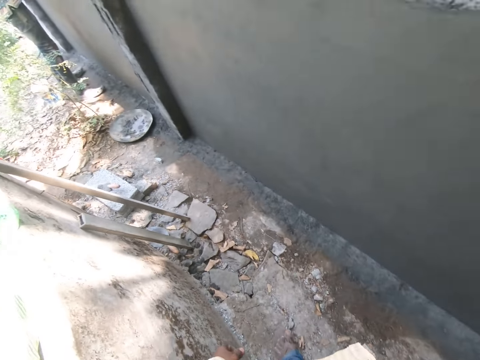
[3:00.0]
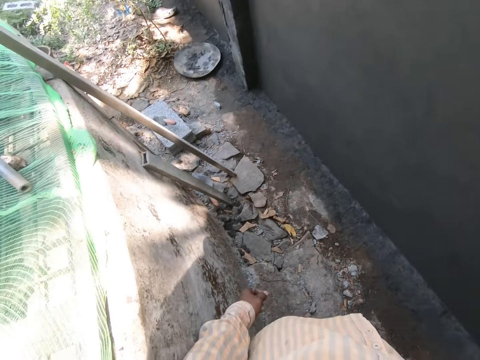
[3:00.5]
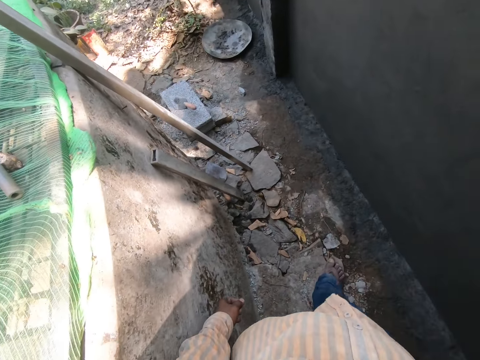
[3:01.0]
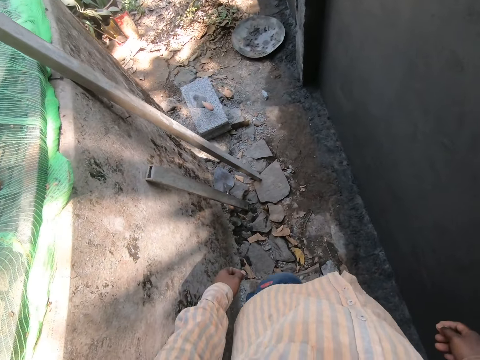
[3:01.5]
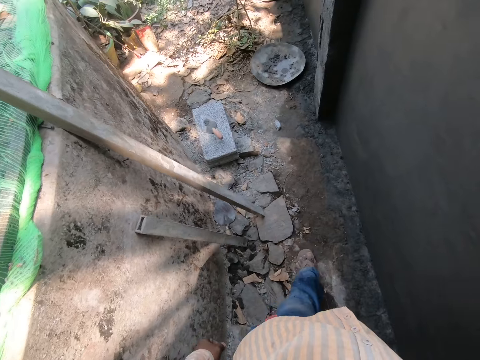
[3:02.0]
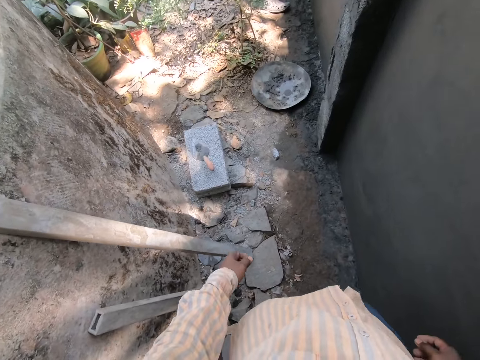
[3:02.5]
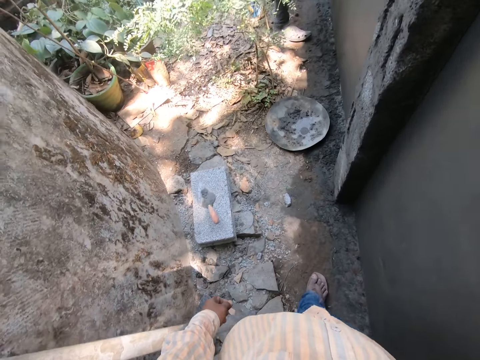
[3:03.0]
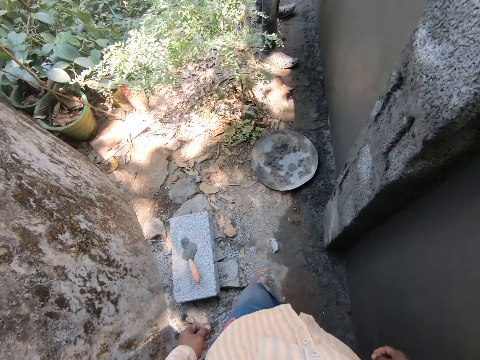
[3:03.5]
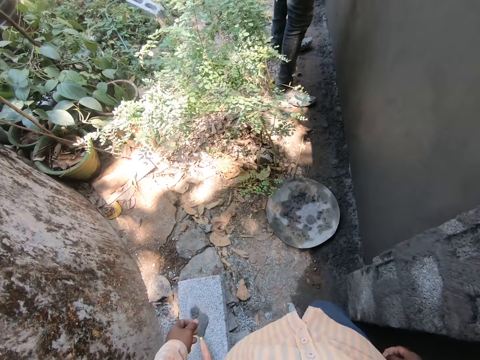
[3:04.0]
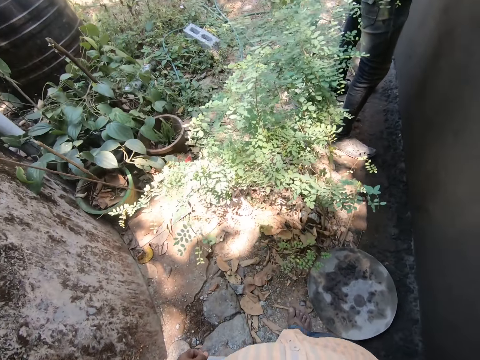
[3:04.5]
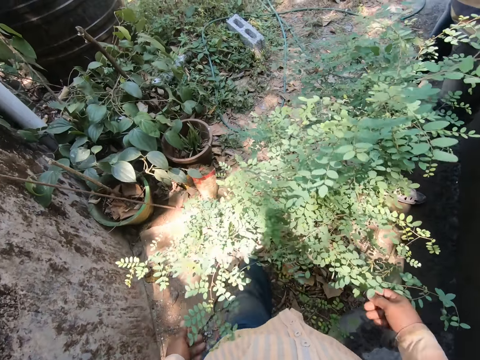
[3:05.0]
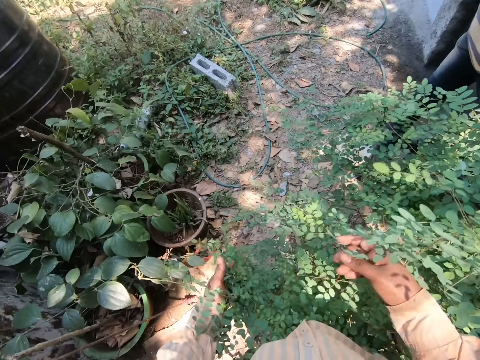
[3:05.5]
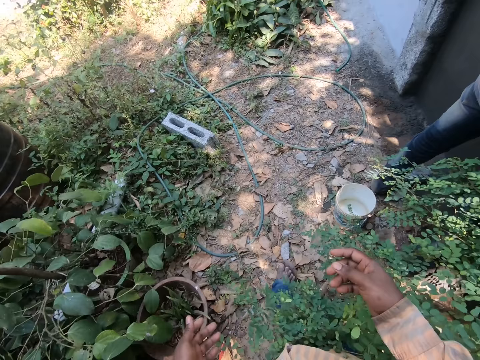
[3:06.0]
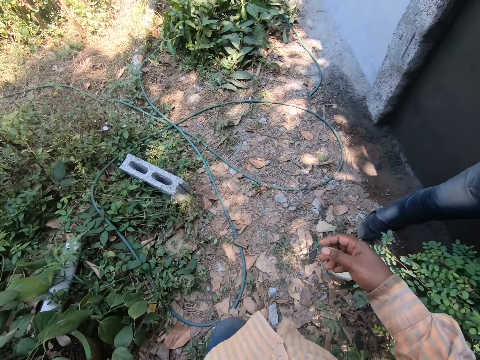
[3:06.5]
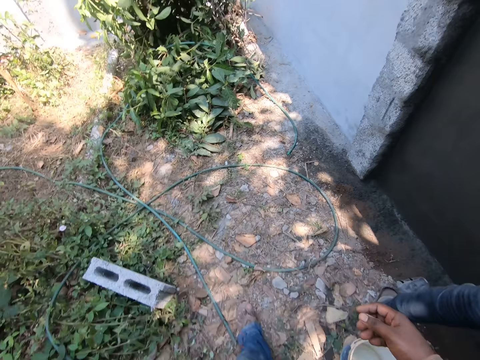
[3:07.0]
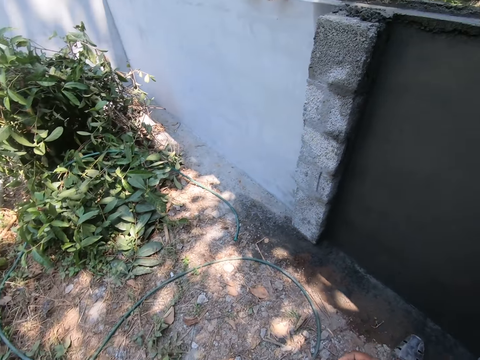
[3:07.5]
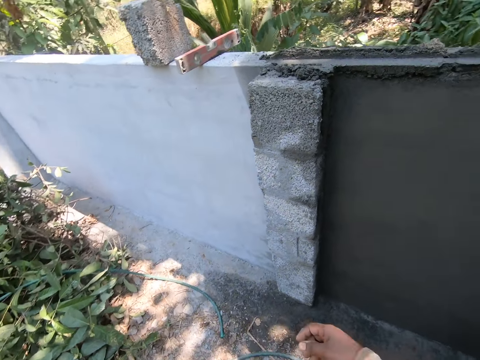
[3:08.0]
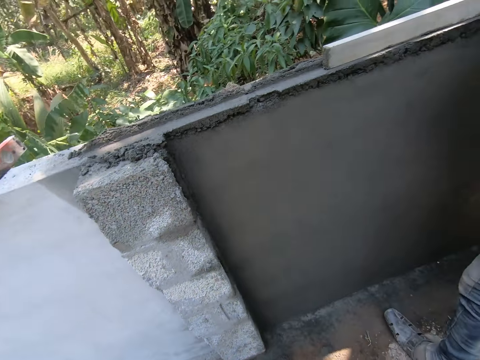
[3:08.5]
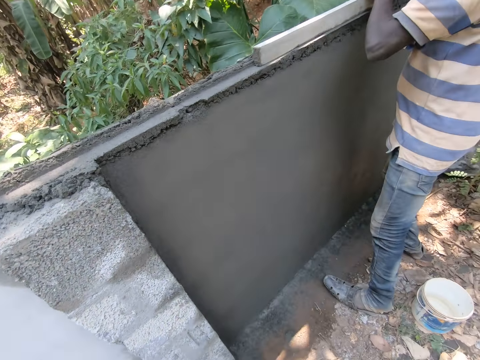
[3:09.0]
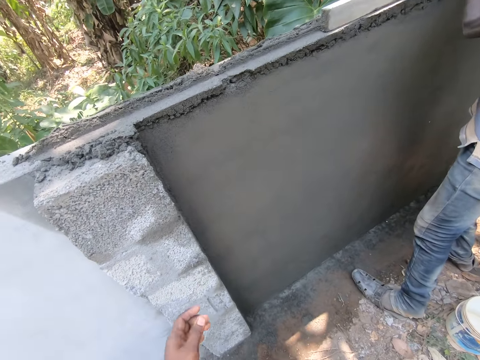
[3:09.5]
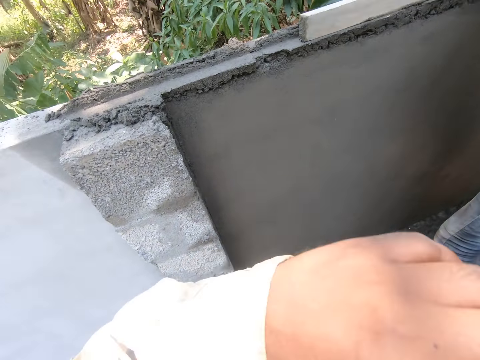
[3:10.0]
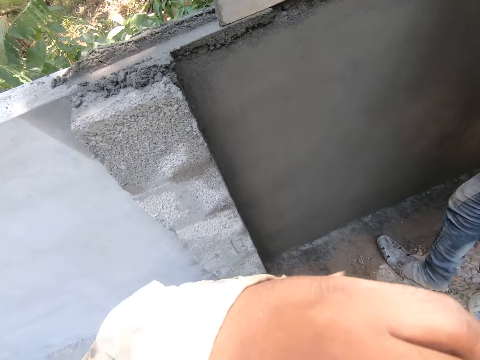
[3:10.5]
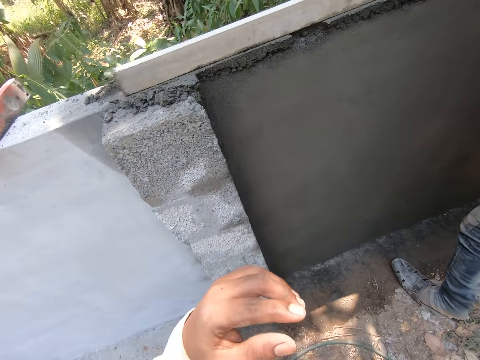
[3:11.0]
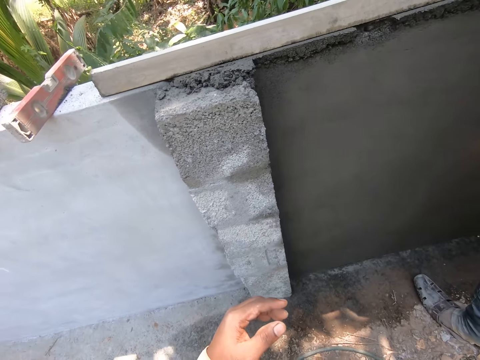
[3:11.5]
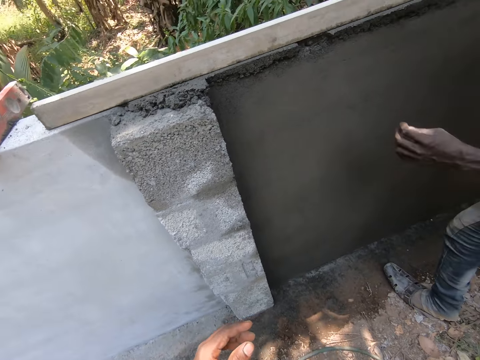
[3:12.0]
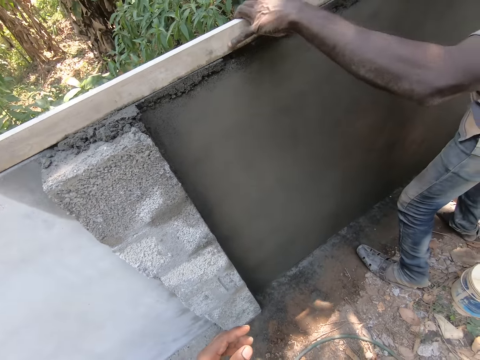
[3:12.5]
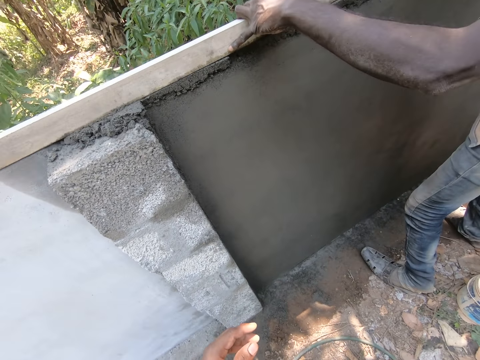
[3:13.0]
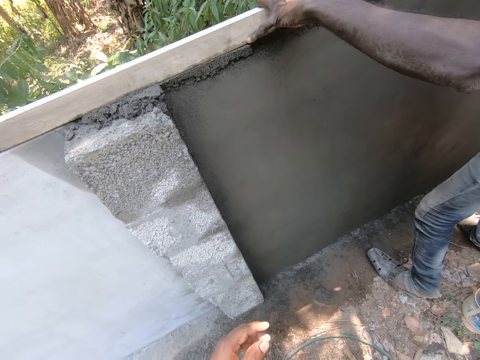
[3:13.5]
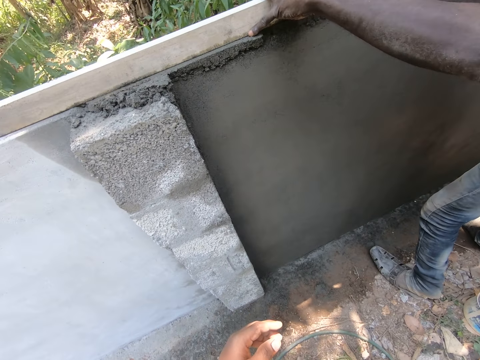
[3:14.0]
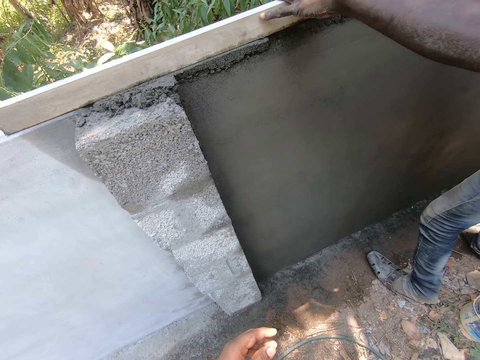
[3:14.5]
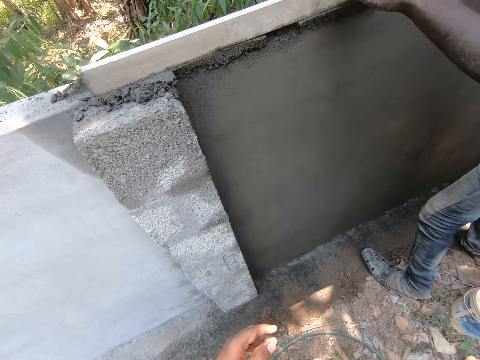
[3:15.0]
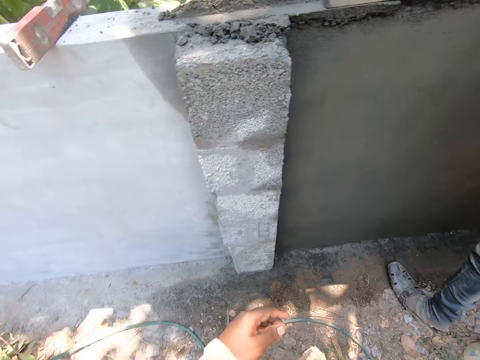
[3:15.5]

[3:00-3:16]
The camera wearer moves around. They inspect the wall. They adjust the camera. A male levels the top of the wall. The male rubs a wood frame on a concrete block. The camera wearer stands at the construction site.

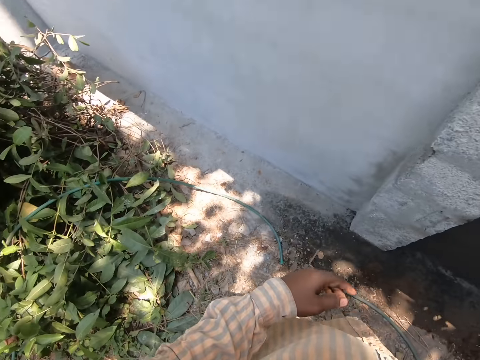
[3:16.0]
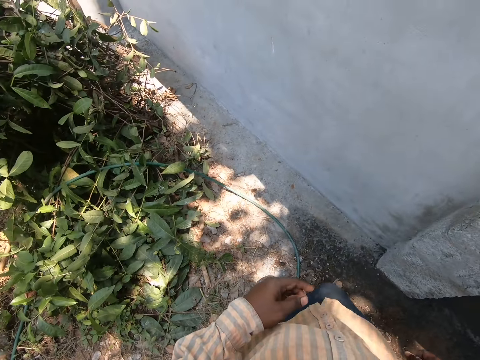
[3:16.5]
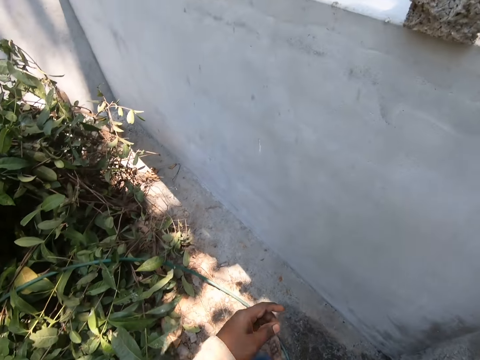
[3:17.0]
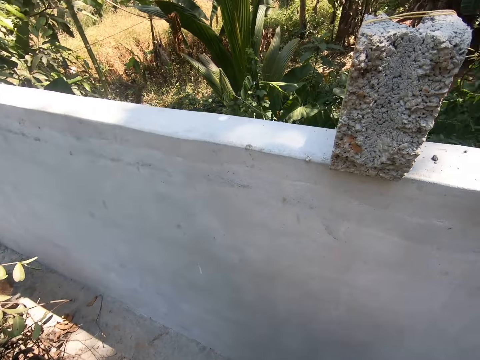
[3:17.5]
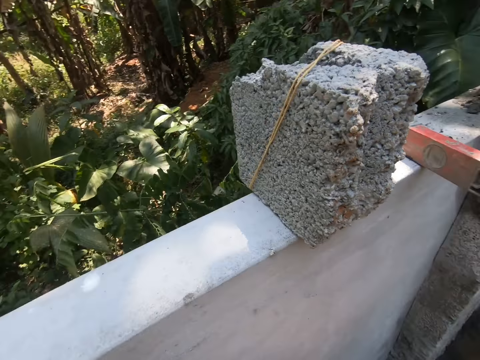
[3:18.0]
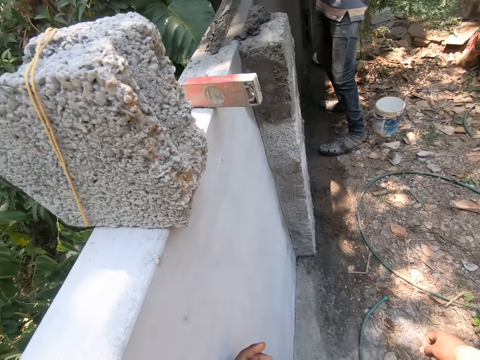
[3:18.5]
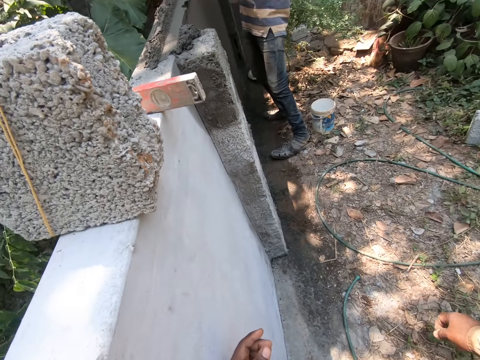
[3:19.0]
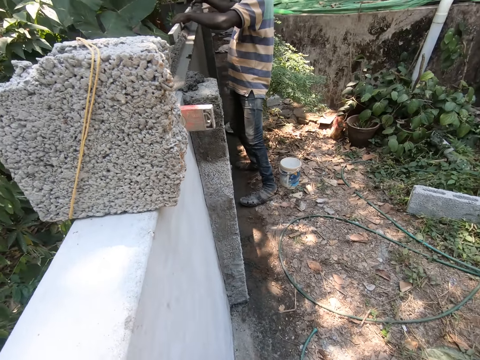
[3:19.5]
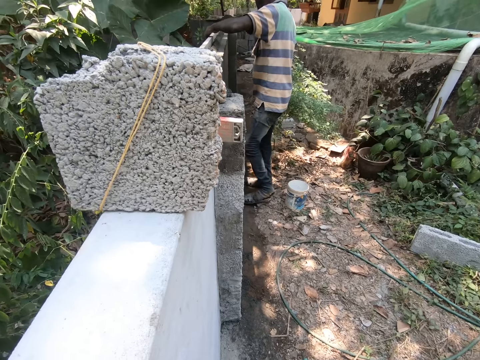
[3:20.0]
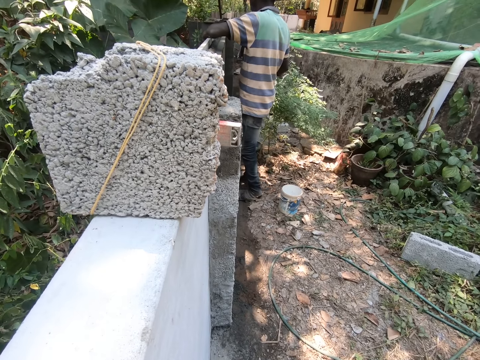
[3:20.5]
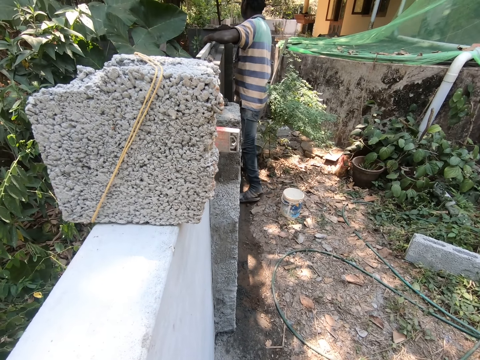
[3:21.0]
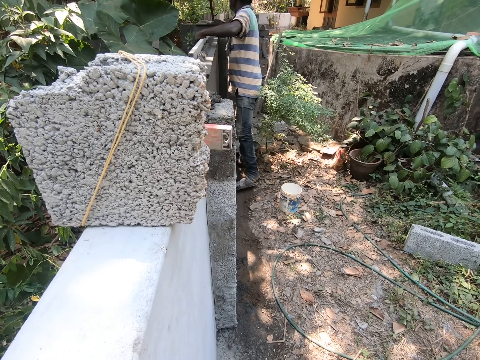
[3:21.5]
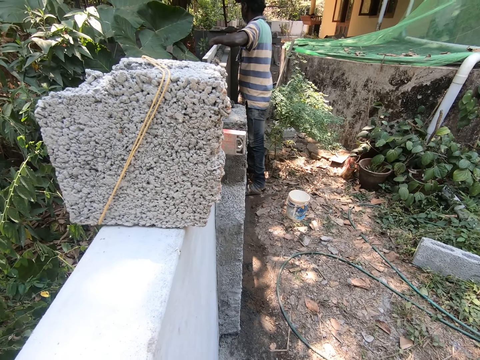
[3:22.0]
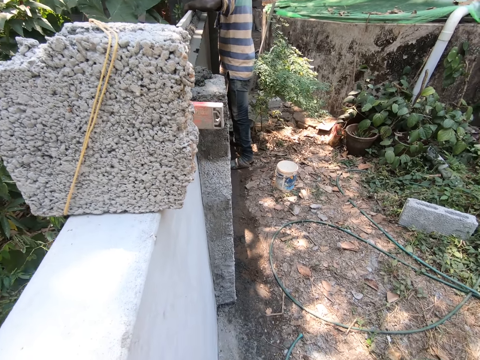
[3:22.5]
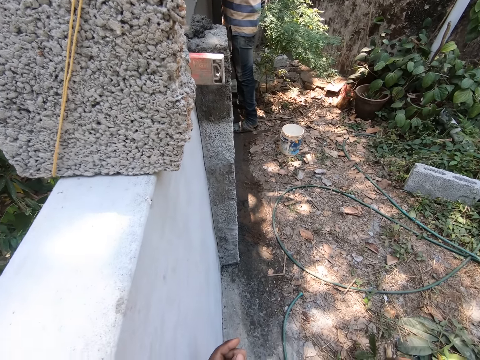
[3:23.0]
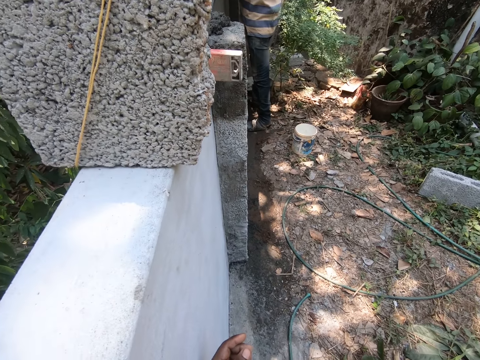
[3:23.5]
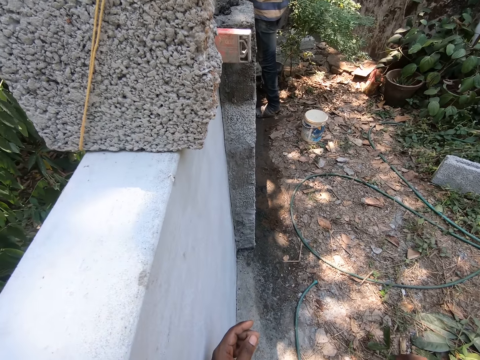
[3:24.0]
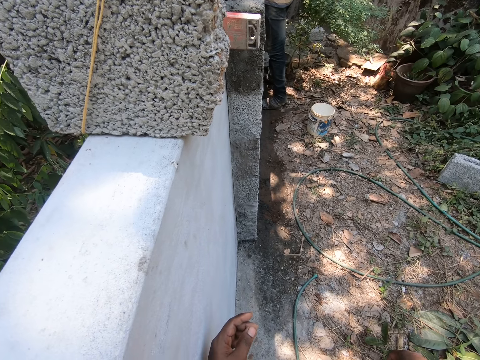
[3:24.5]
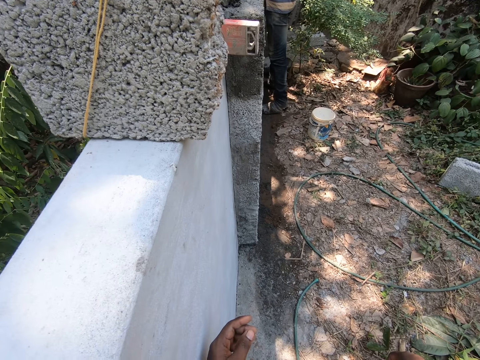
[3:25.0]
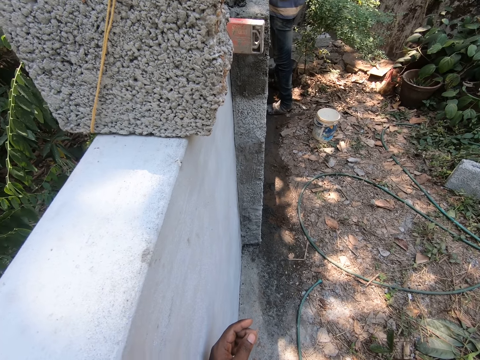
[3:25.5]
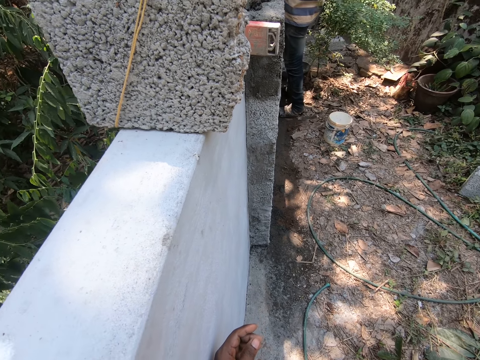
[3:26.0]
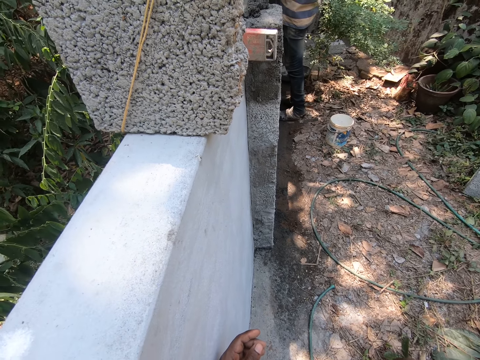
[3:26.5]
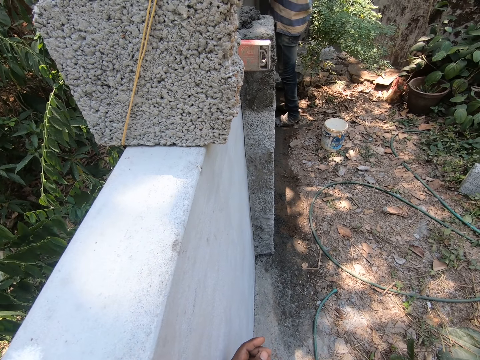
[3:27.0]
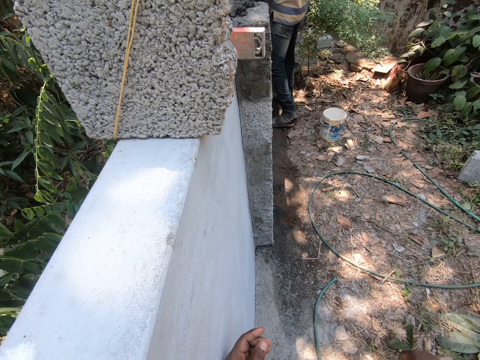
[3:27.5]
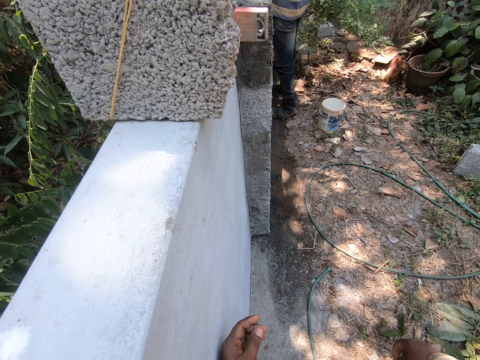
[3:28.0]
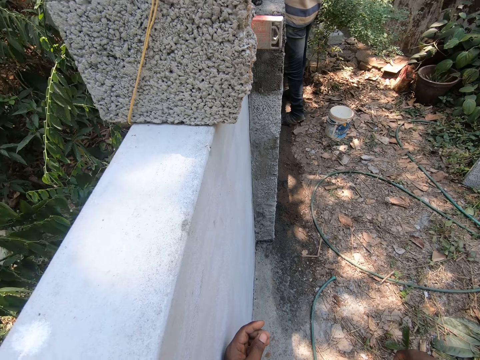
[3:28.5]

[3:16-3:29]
The camera wearer walks on the ground. They look around. They stand at the construction site. A man holds a concrete block.
